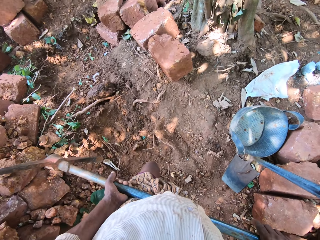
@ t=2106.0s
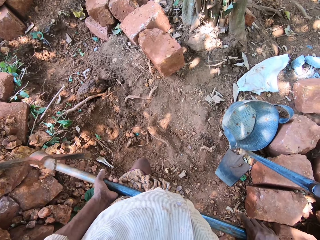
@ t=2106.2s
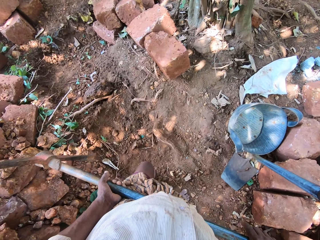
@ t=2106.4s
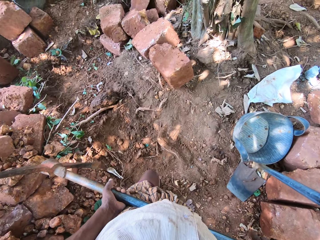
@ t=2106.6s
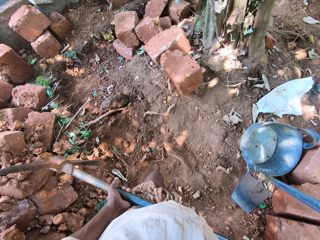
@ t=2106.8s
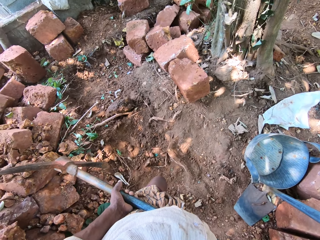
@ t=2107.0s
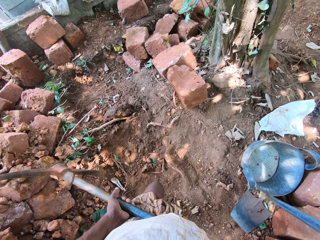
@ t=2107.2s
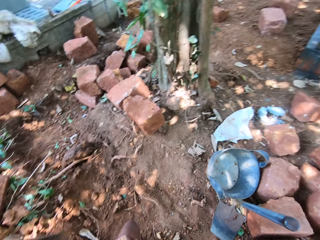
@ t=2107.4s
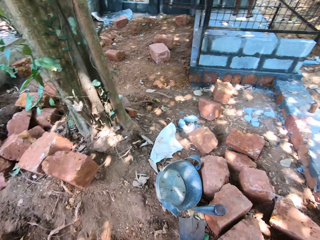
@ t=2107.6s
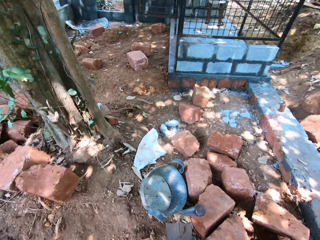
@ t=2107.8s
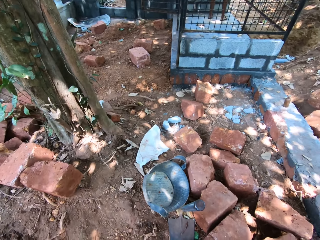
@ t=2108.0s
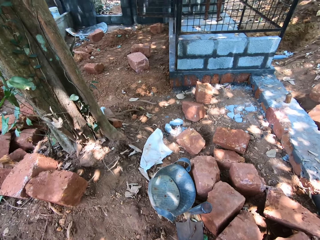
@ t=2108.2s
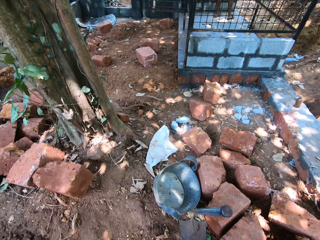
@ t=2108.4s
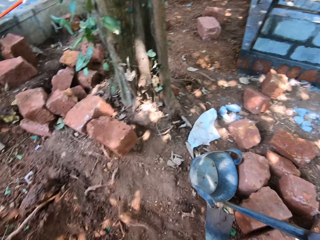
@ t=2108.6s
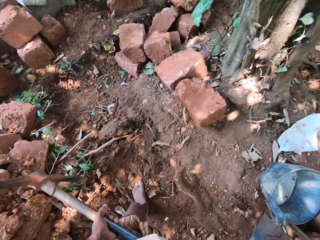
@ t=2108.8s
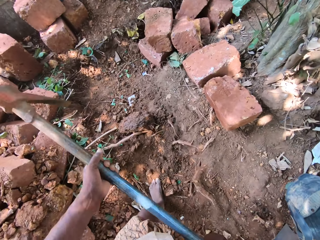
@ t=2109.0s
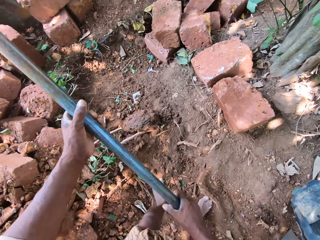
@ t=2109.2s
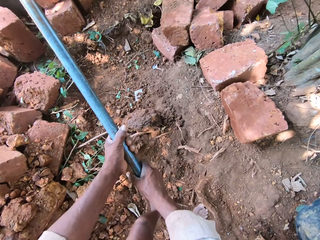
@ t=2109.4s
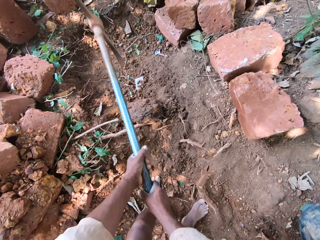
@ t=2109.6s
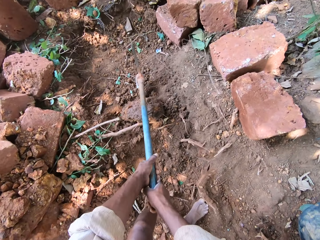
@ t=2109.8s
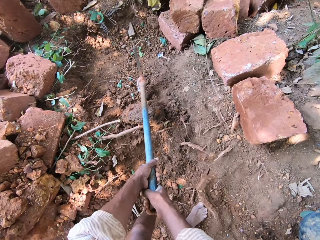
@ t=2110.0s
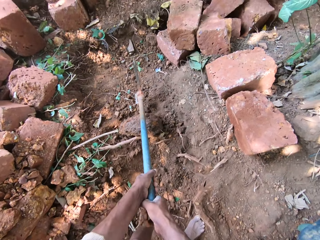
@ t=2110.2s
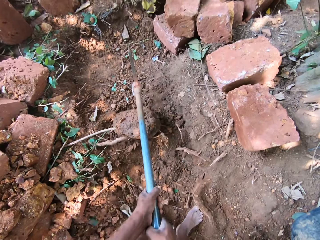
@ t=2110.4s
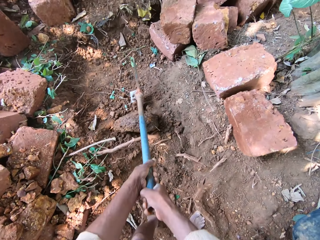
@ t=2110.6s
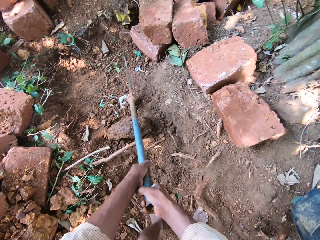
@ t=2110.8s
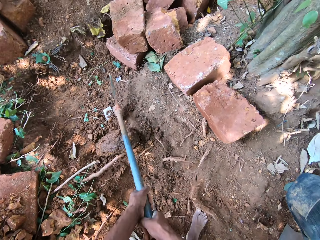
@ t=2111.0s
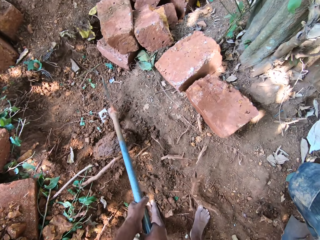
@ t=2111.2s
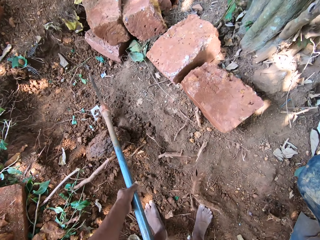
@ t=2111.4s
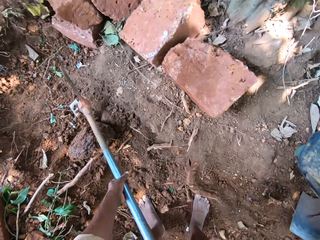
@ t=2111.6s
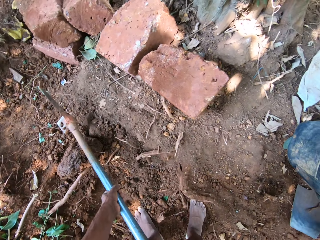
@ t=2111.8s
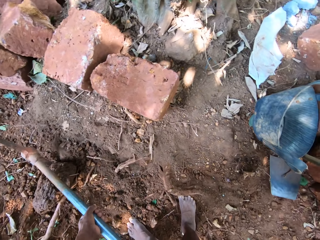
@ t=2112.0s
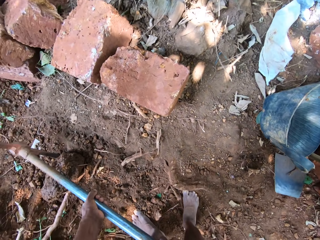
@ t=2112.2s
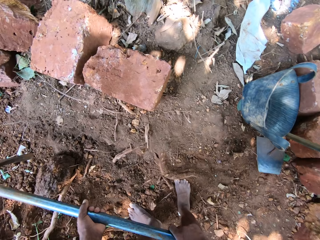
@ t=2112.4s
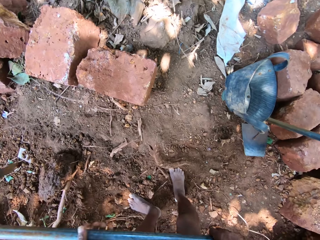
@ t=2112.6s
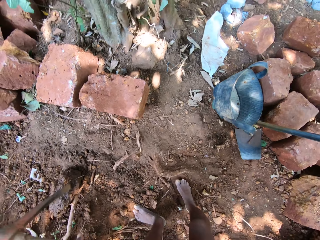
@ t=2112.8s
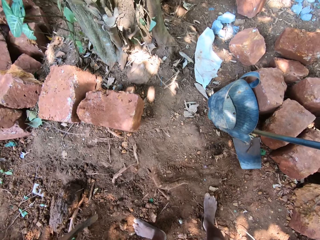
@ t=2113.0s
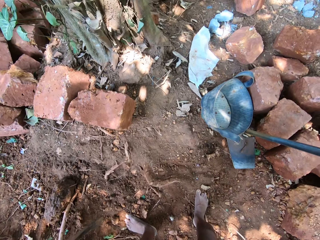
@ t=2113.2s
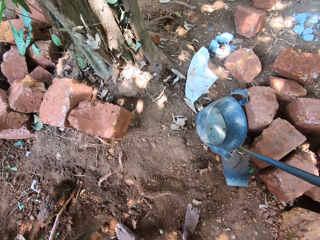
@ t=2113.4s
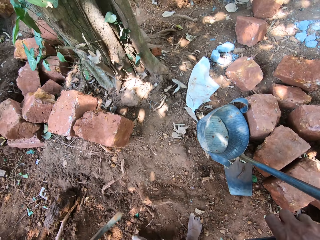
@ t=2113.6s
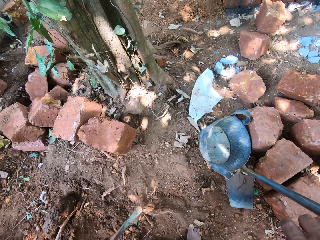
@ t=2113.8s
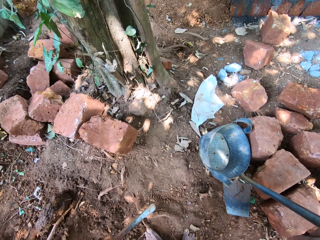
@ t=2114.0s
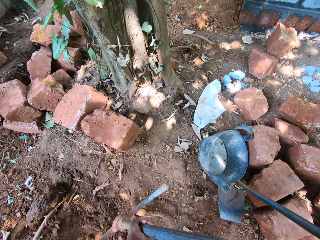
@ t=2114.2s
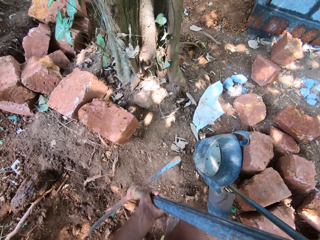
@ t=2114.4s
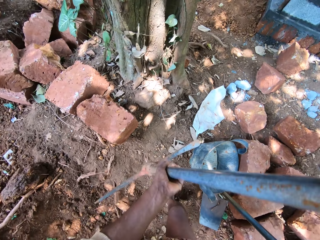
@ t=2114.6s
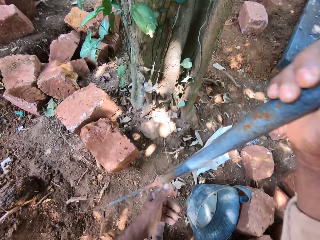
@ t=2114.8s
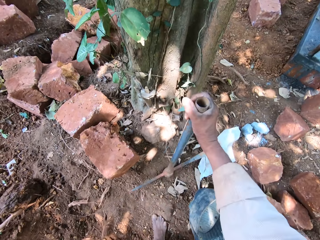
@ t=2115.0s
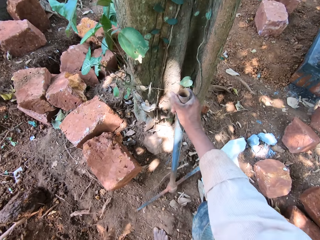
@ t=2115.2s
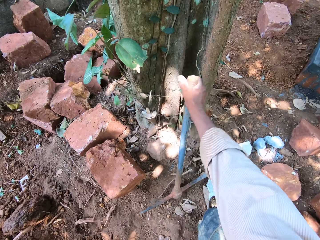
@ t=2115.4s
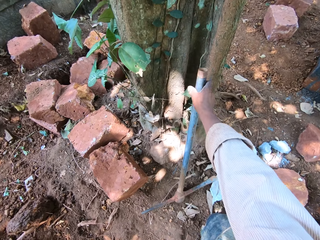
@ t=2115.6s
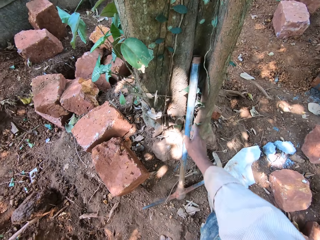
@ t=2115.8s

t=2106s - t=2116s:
The camera wearer digs the floor with the pickaxe in his hands. He holds the pickaxe with both hands. He drops the pickaxe on the floor with his right hand.
